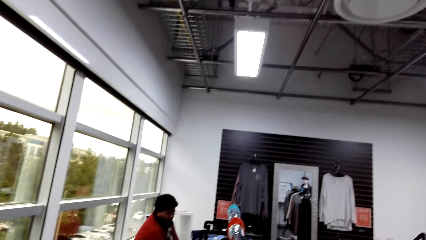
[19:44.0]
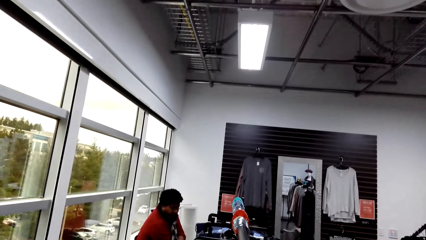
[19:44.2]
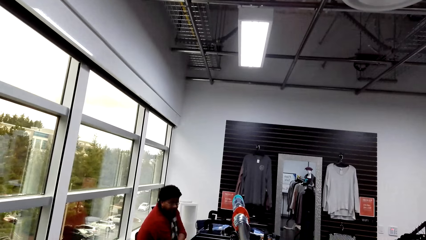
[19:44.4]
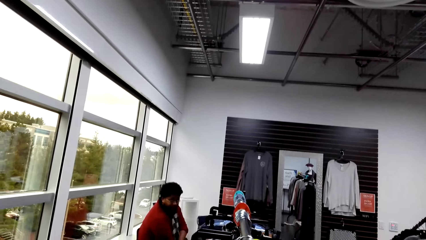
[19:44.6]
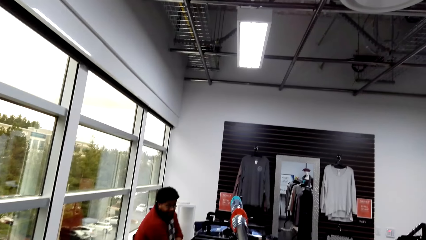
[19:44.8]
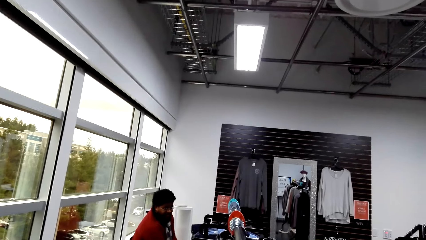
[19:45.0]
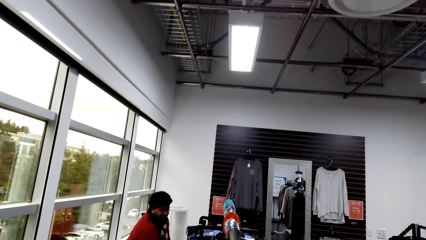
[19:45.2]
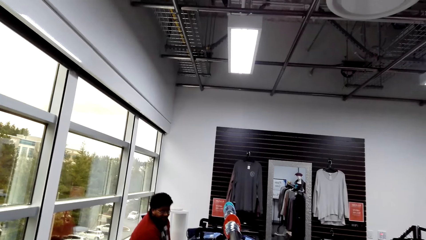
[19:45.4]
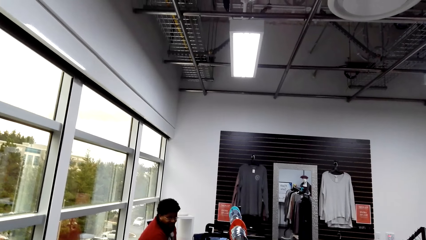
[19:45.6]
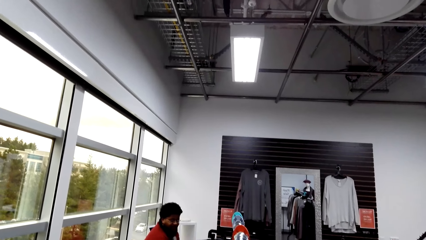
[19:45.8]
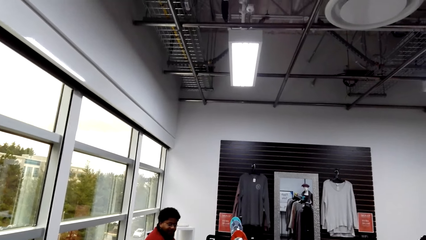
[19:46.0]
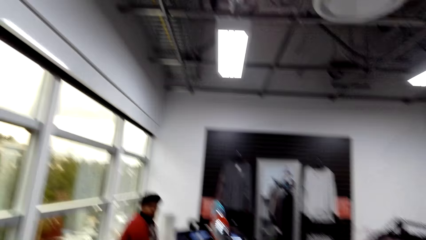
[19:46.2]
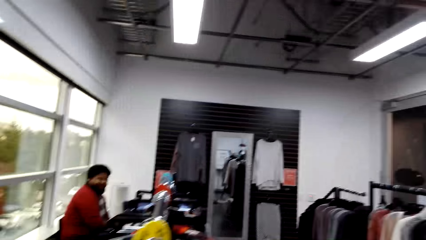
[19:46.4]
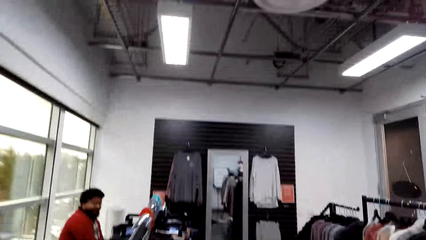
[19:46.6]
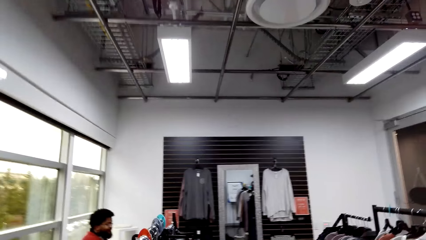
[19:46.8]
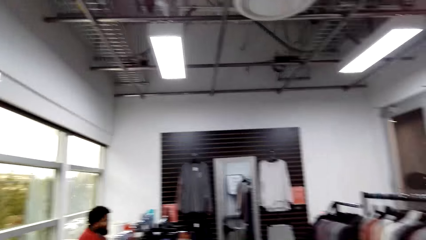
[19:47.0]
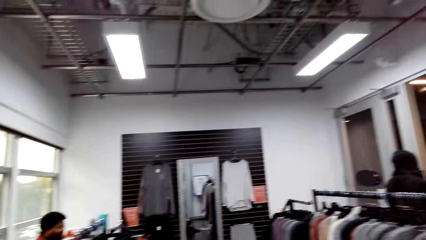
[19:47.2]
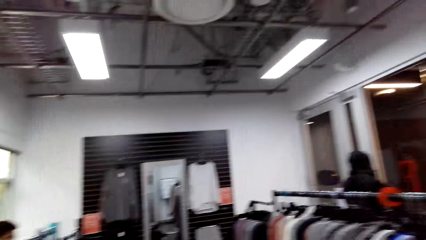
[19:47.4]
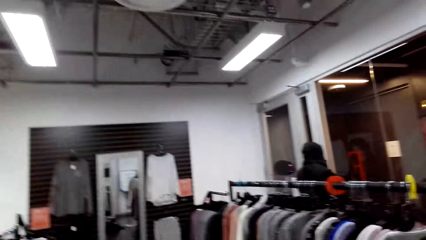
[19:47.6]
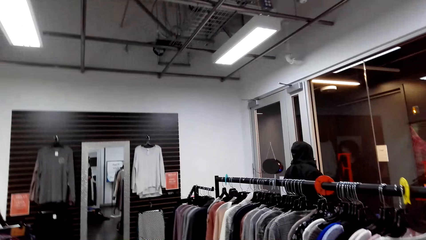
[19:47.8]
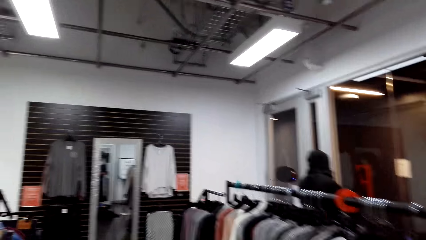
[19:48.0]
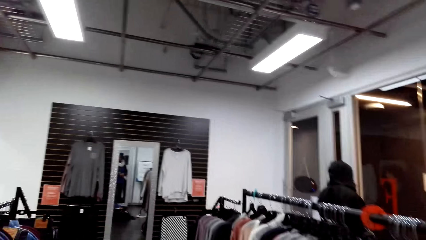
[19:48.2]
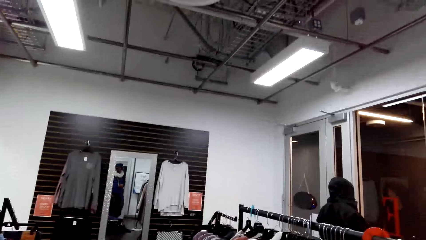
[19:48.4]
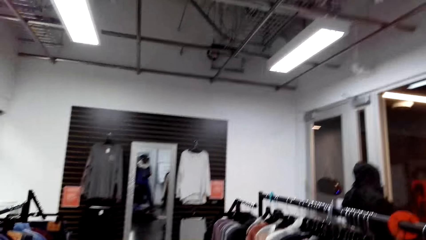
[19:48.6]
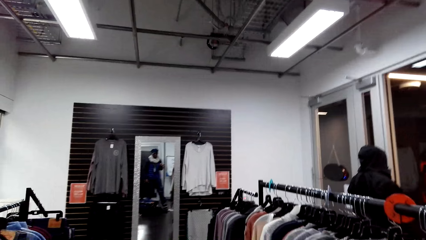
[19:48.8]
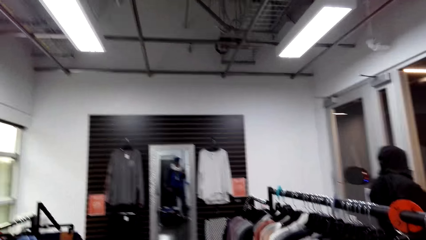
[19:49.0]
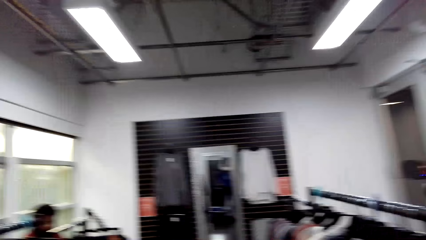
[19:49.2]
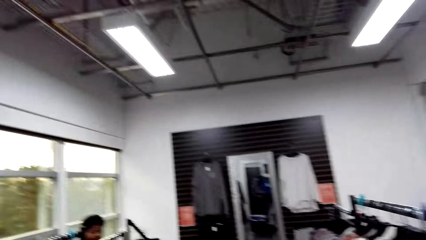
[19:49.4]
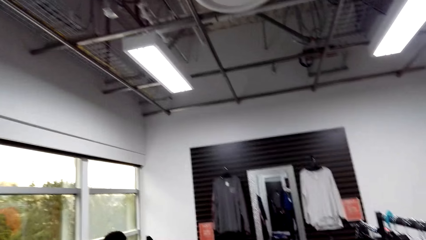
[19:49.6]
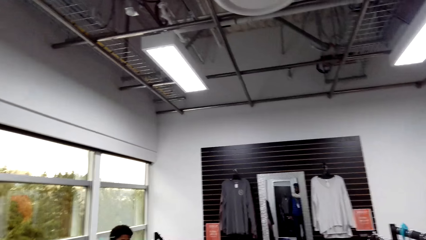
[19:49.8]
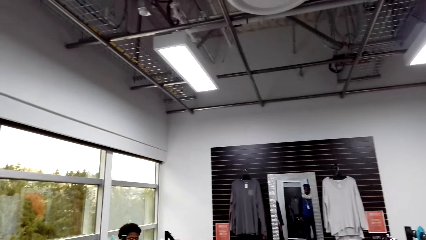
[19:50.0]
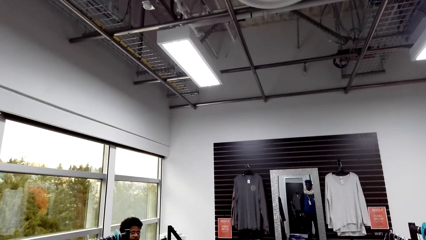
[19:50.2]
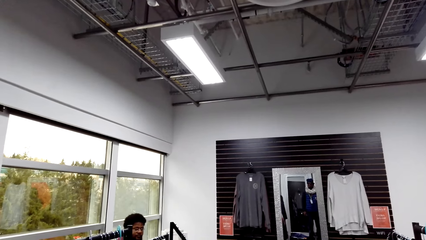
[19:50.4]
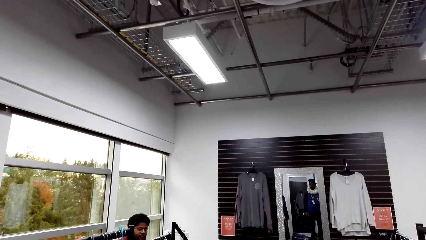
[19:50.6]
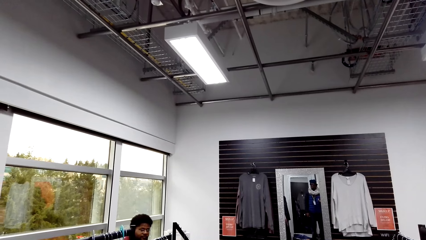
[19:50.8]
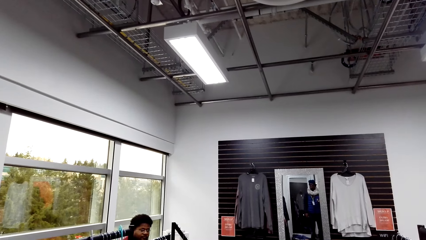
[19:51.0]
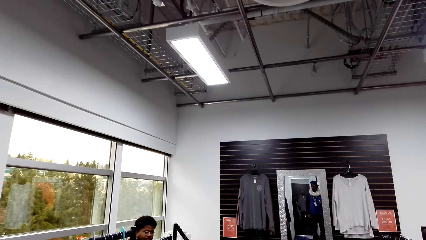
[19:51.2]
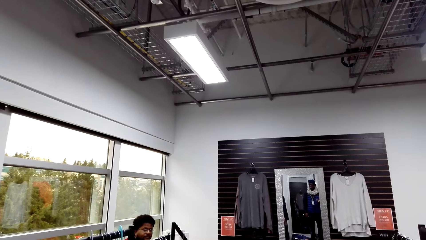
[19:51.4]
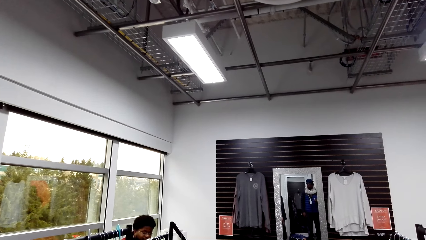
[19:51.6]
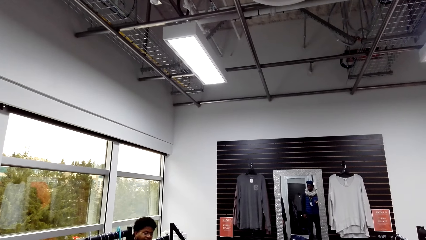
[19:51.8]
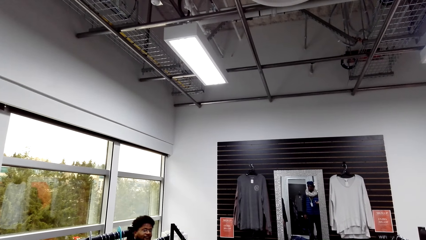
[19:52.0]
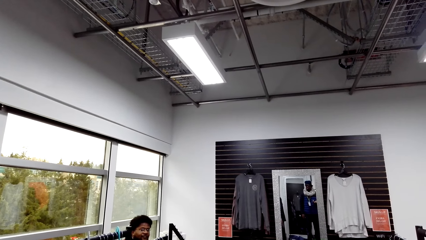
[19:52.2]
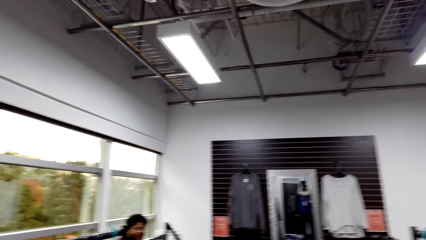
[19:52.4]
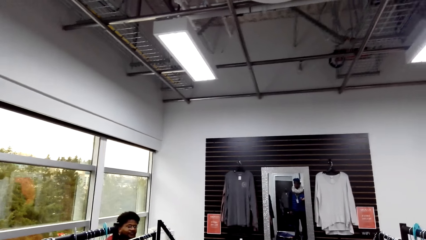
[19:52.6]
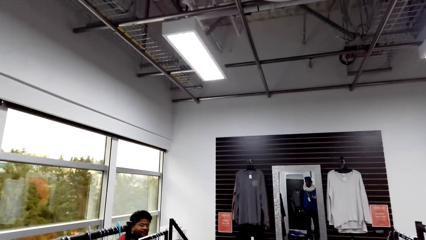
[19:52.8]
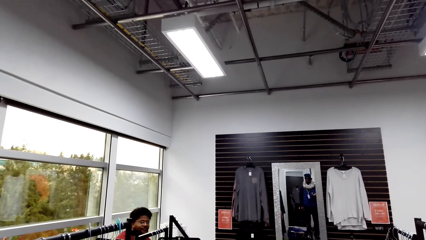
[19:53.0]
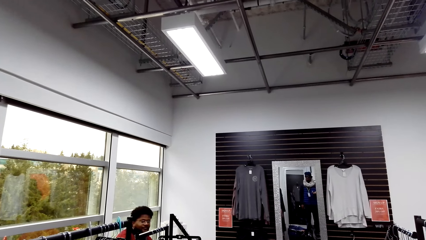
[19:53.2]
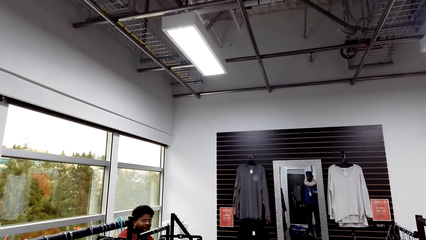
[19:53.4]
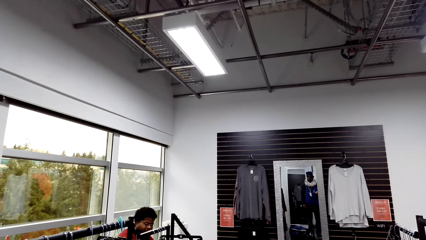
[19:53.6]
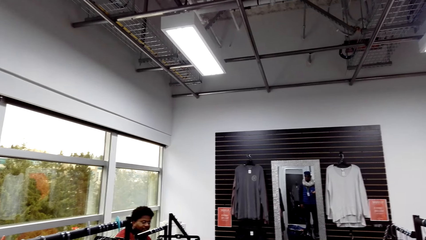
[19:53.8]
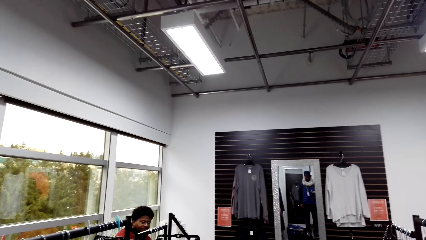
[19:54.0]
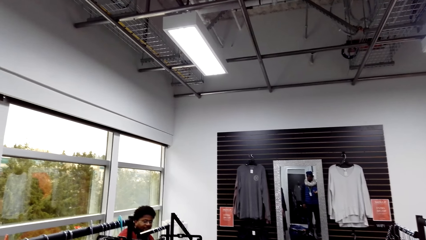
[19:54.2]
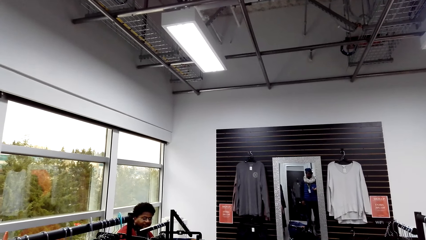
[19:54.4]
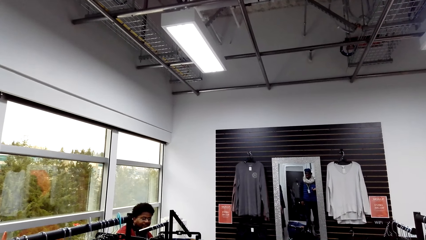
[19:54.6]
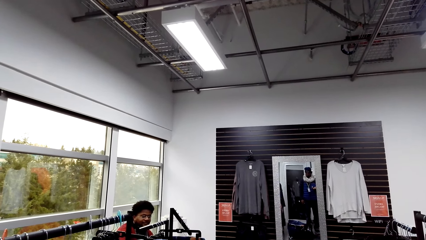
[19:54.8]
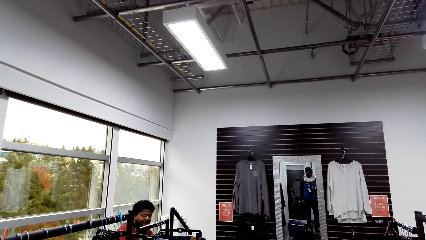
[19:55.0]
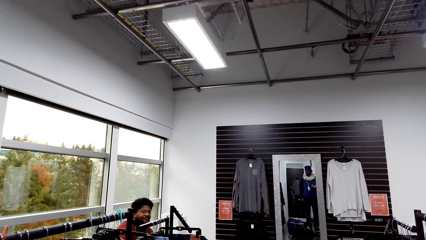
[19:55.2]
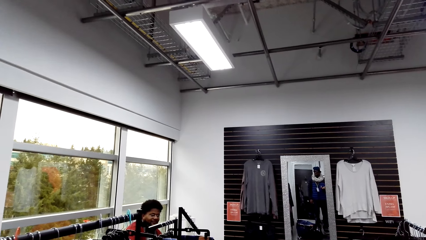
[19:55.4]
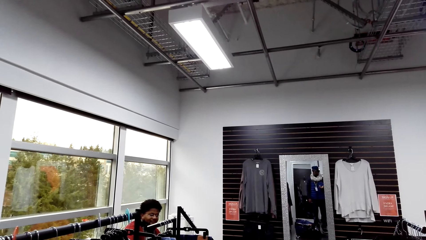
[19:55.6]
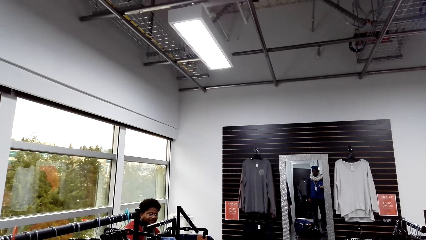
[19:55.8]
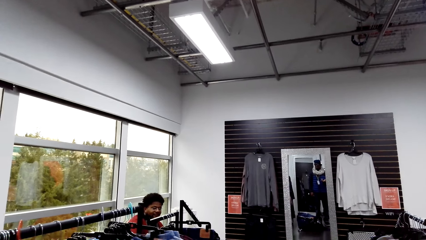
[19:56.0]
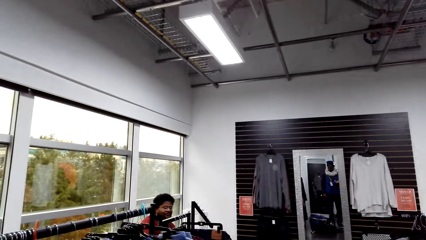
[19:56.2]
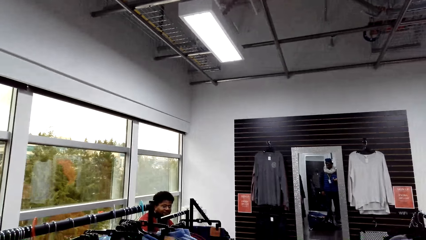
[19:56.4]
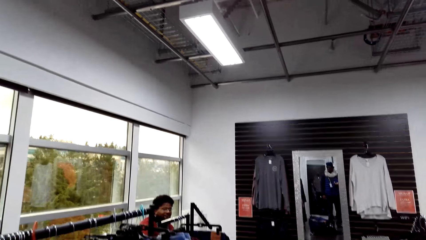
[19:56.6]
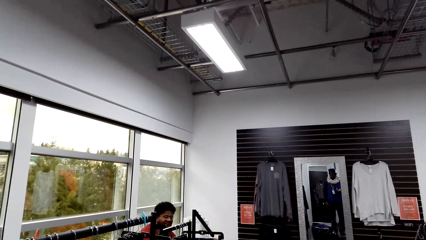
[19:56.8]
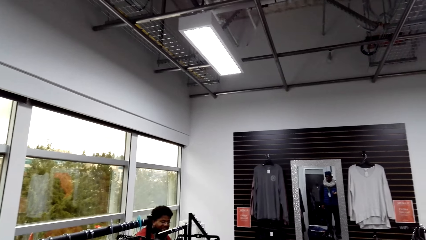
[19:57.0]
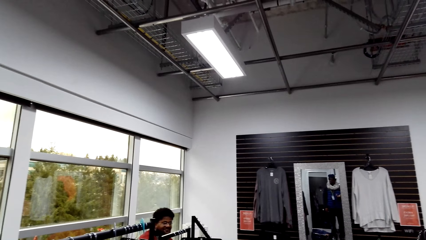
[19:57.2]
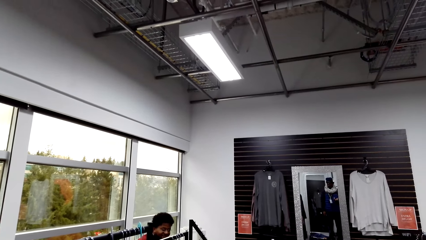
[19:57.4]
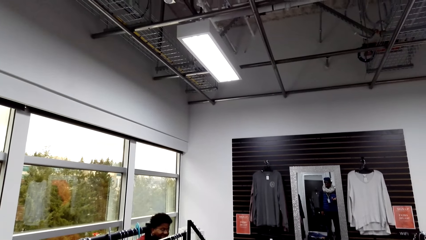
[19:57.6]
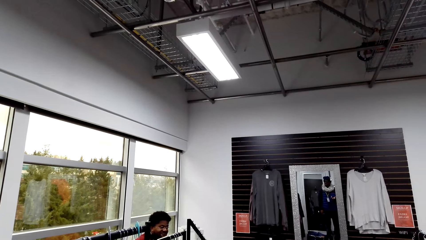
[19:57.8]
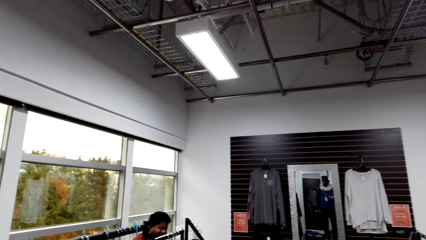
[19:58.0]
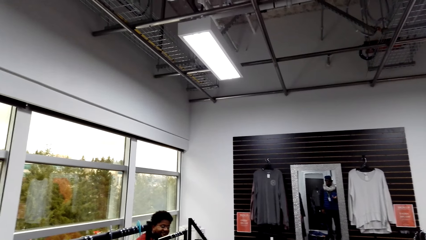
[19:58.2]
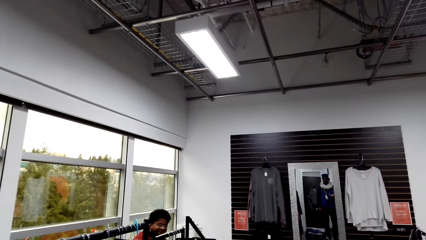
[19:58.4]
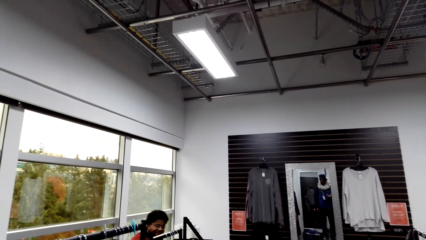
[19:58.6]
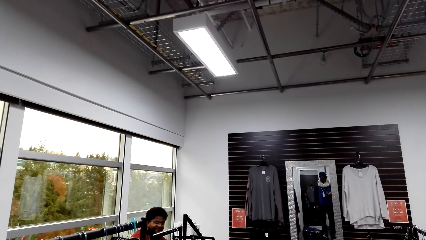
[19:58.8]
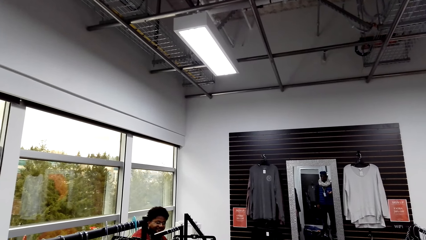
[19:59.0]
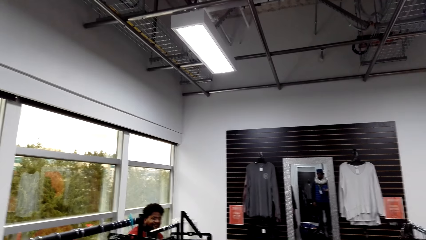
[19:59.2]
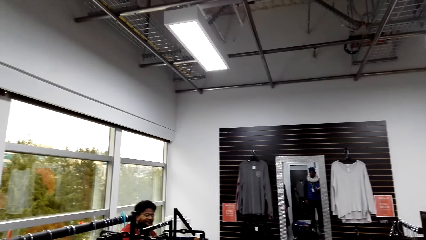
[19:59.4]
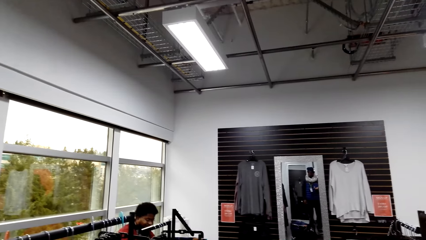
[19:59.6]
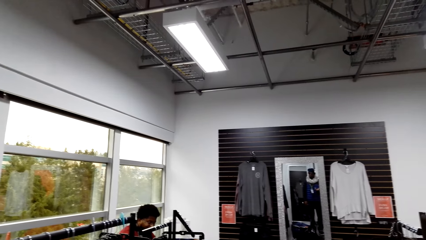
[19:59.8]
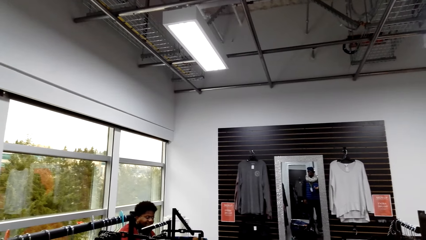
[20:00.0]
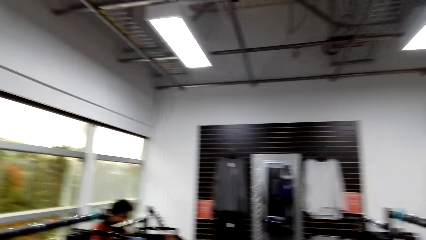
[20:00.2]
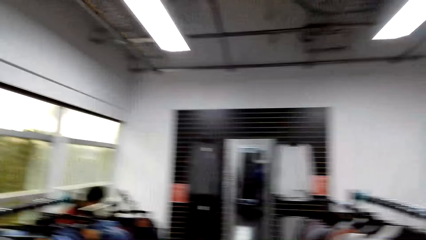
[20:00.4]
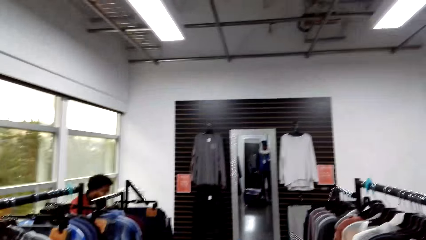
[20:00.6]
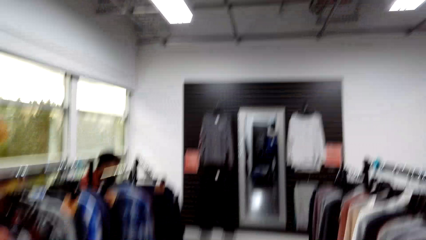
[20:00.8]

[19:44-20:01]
A man nods his head. The camera wearer walks around.
